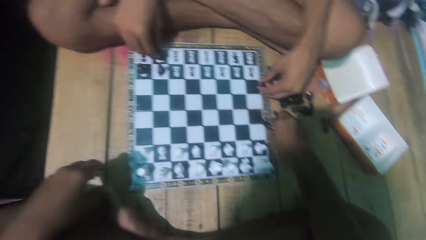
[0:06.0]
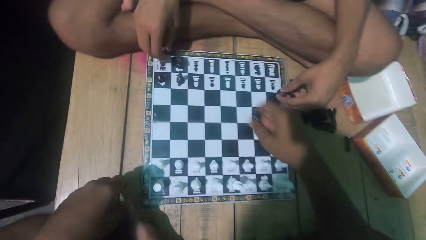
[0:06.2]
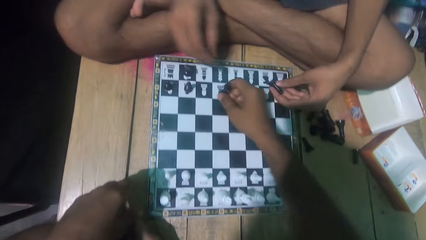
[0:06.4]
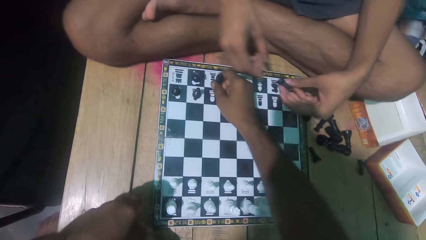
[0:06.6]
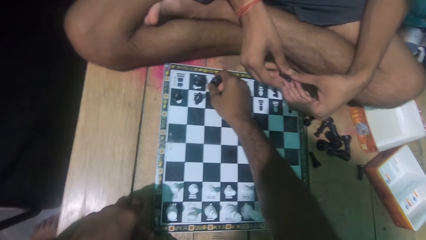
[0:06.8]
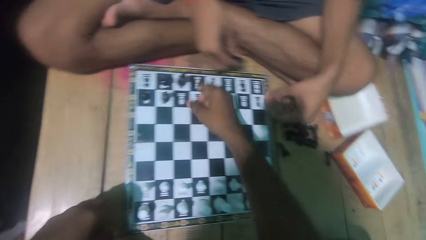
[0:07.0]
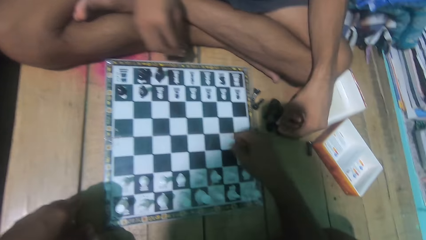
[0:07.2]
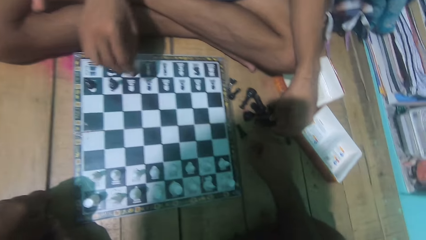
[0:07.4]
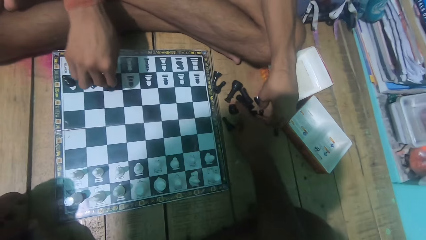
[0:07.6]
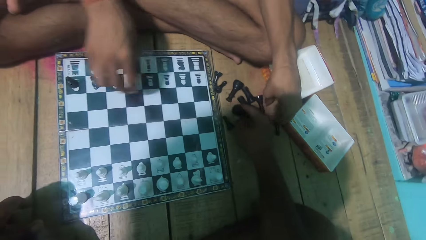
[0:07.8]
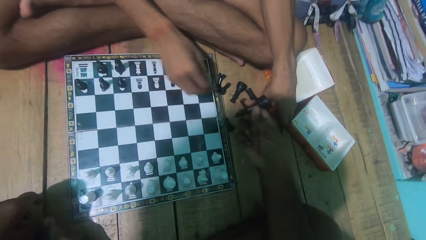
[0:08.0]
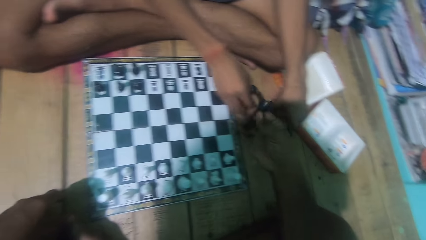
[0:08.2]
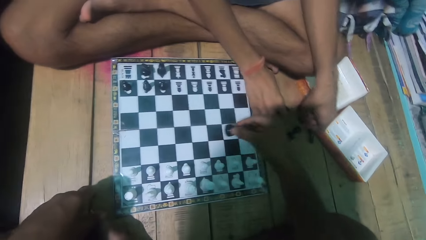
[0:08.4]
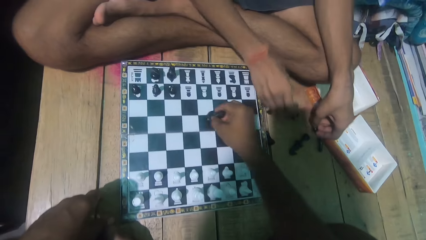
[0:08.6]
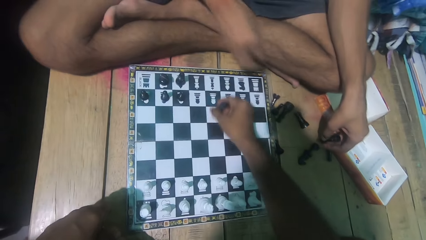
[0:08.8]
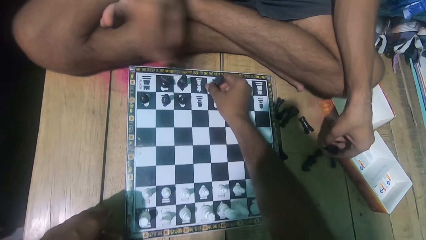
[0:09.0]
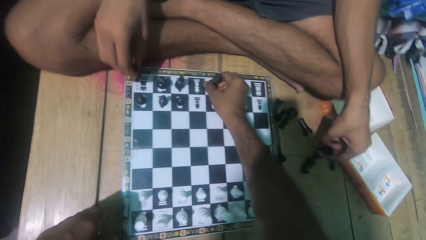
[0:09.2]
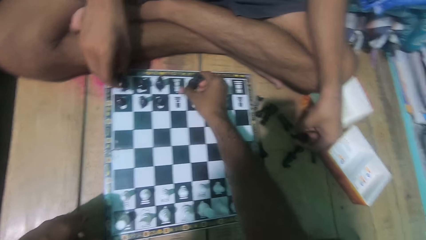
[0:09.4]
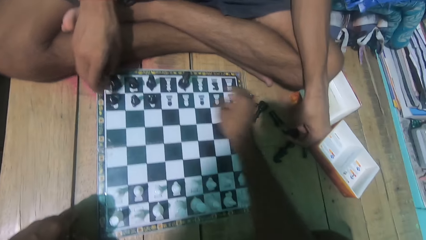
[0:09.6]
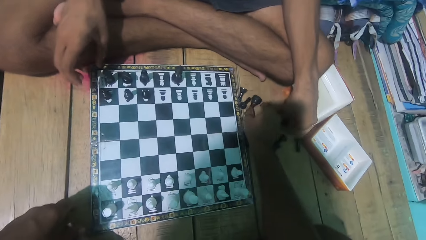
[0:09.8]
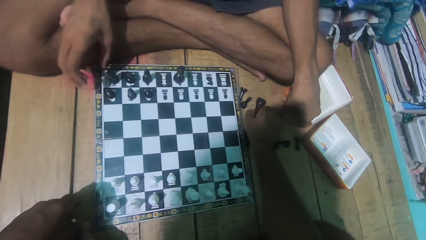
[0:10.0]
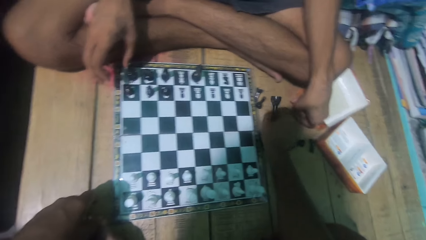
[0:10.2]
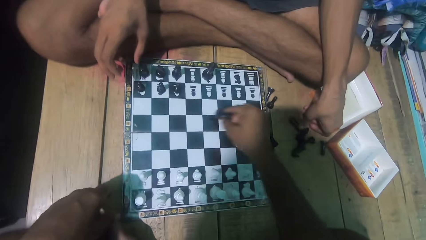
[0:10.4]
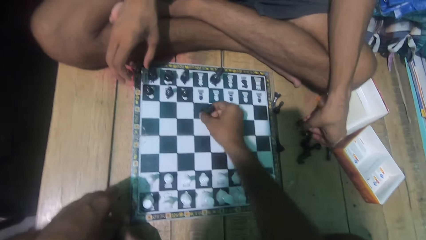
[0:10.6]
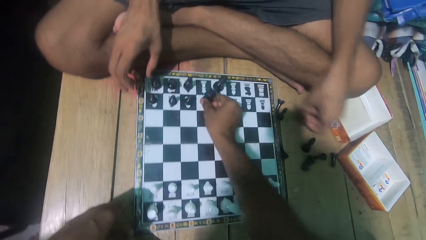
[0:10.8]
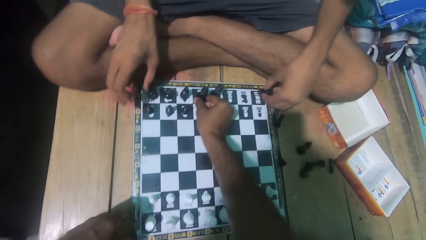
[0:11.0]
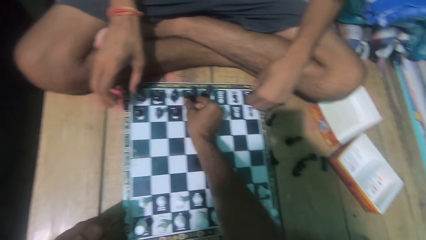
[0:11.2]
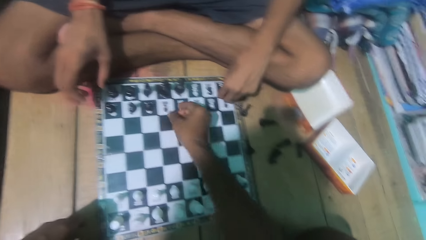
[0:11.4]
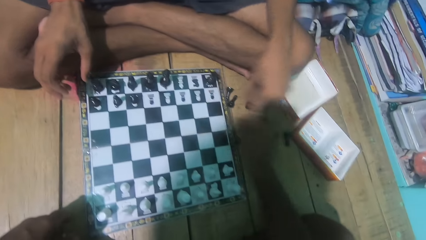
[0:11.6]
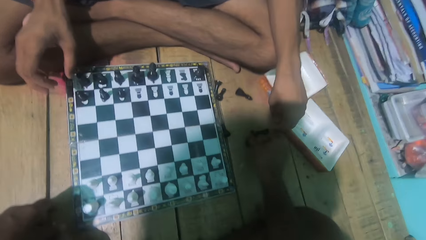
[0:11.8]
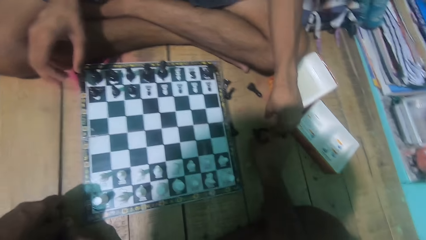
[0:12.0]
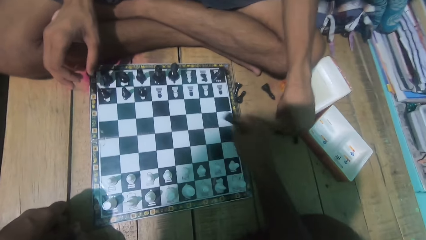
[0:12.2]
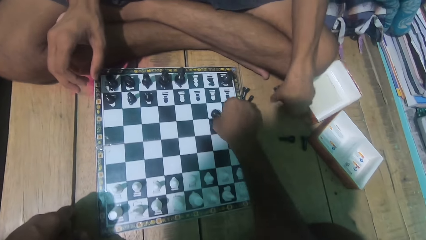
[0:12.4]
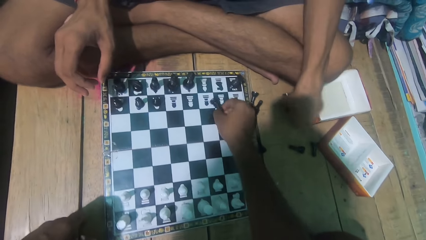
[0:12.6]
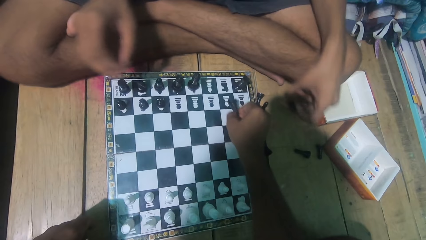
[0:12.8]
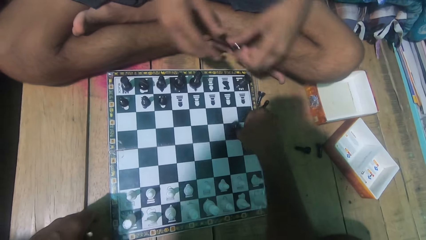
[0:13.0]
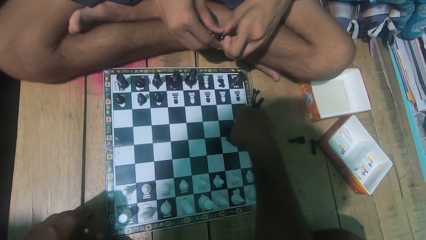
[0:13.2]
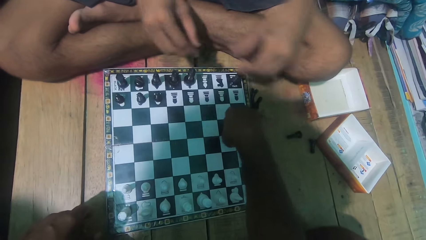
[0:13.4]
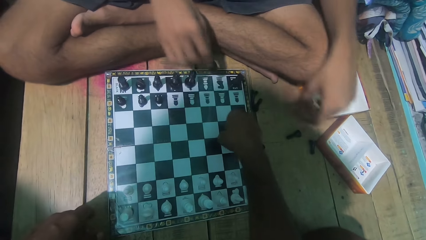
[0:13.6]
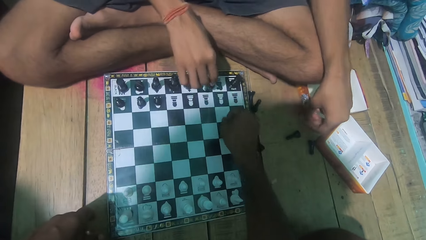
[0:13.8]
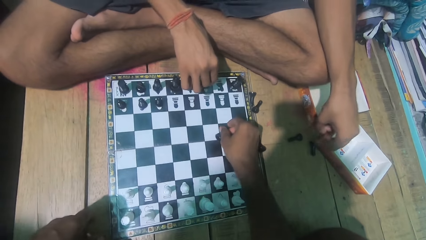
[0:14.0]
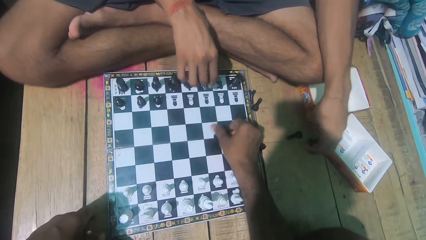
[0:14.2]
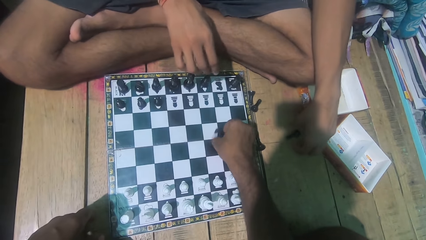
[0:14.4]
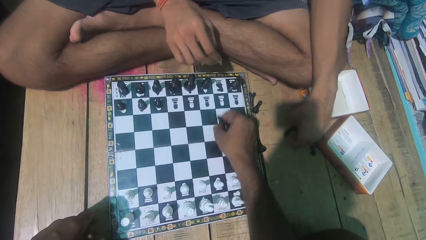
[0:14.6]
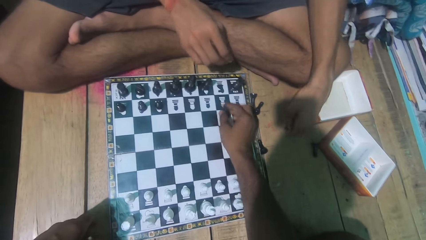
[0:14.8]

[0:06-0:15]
The camera wearer arranges the chess piece on the draft. They put pawns on the chess board. A man puts pawns on the chess board.

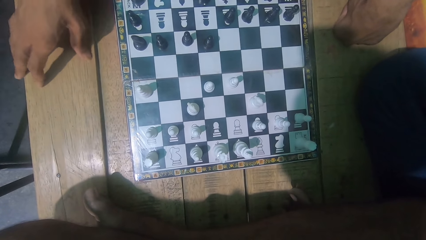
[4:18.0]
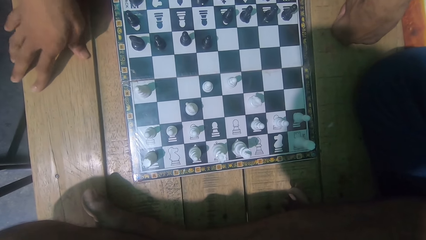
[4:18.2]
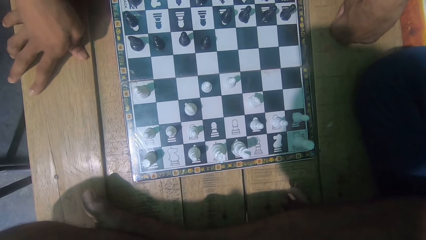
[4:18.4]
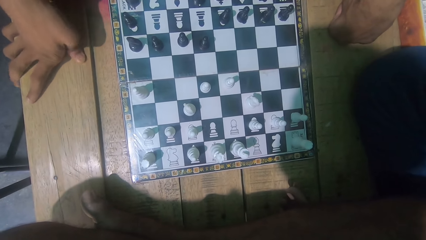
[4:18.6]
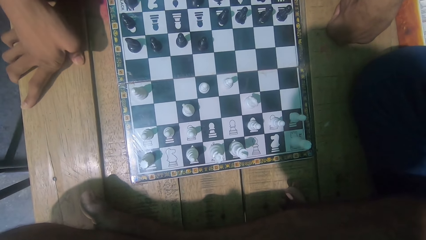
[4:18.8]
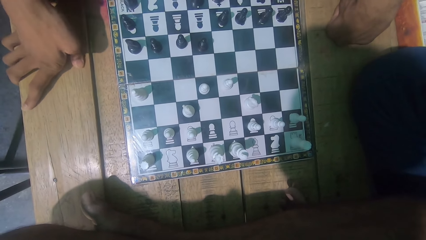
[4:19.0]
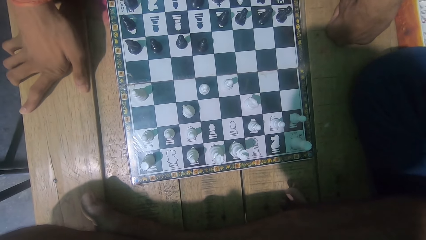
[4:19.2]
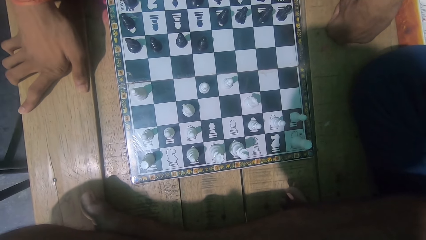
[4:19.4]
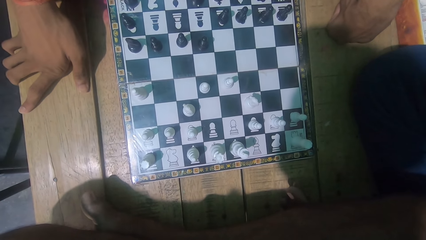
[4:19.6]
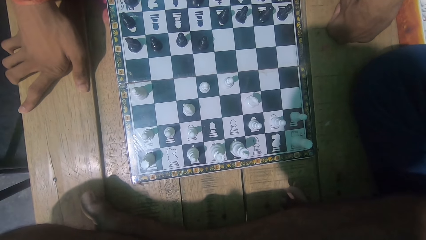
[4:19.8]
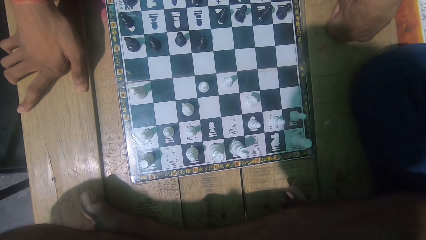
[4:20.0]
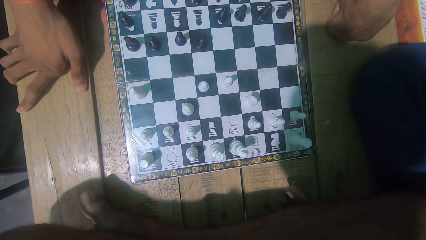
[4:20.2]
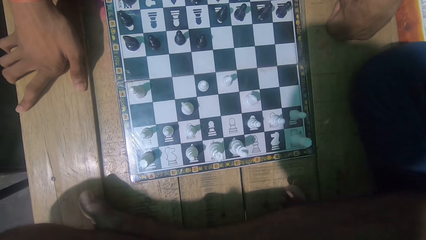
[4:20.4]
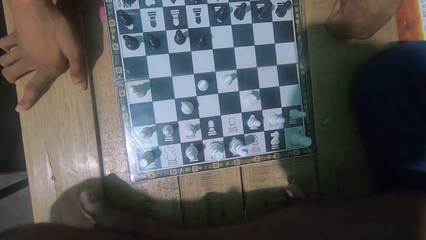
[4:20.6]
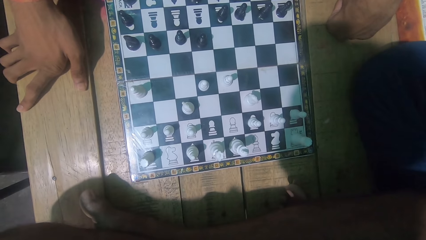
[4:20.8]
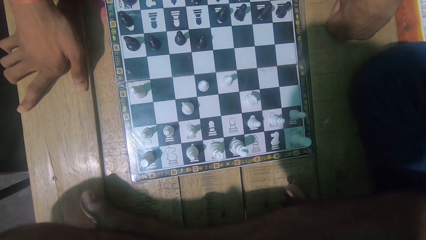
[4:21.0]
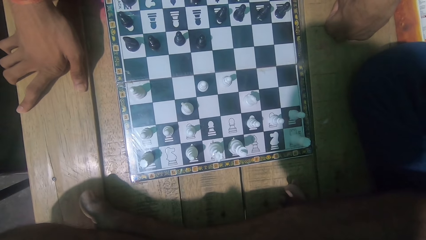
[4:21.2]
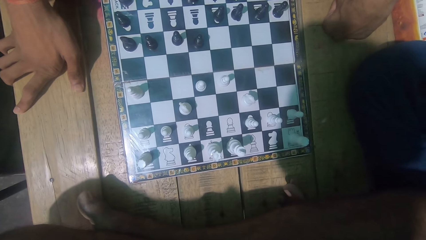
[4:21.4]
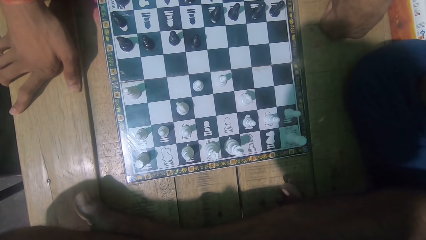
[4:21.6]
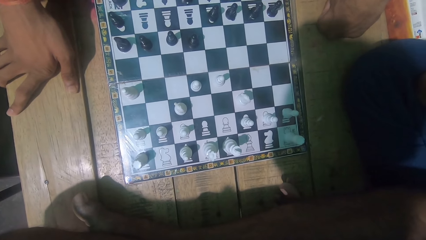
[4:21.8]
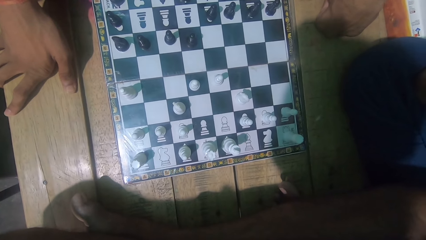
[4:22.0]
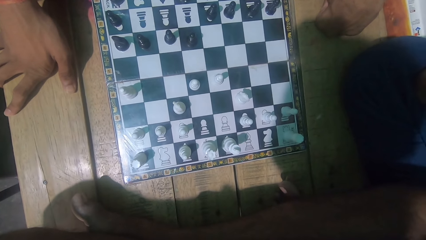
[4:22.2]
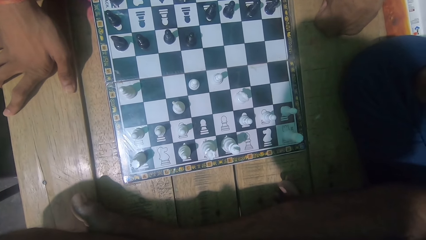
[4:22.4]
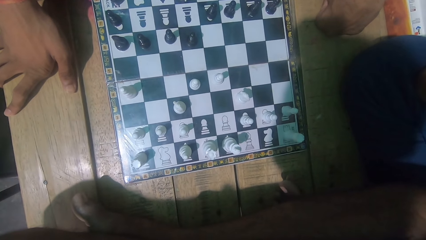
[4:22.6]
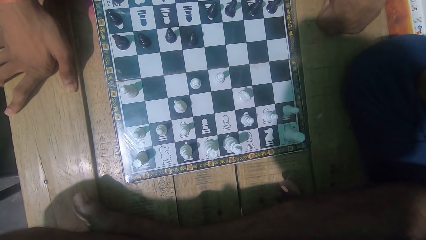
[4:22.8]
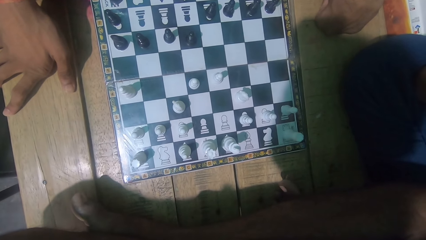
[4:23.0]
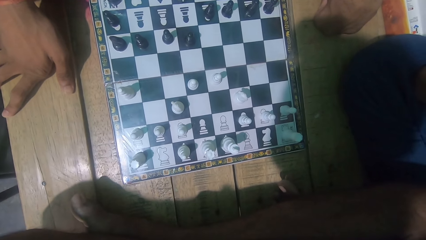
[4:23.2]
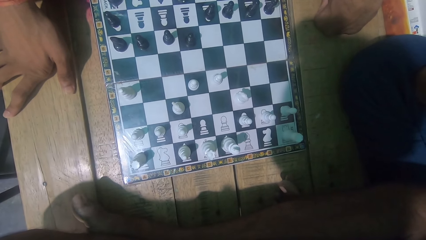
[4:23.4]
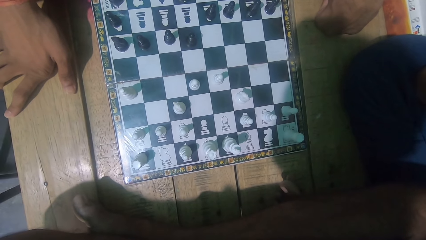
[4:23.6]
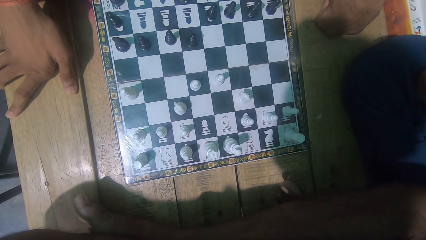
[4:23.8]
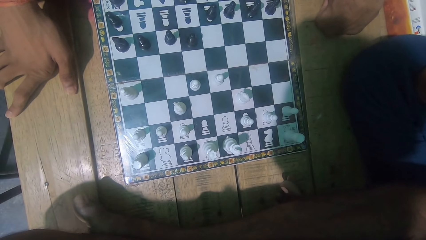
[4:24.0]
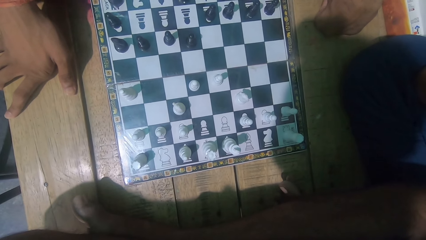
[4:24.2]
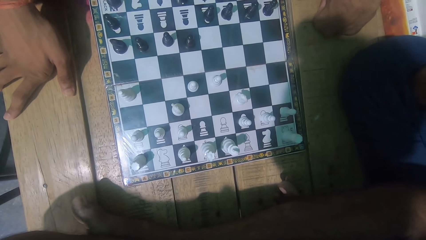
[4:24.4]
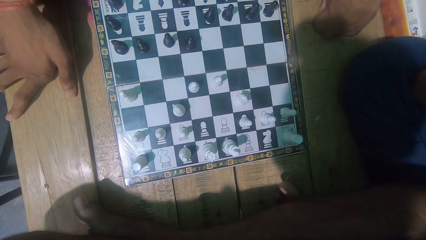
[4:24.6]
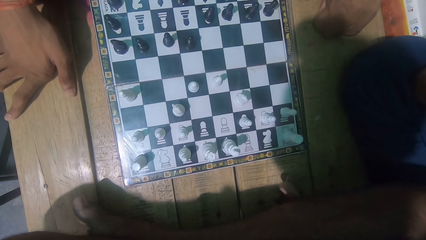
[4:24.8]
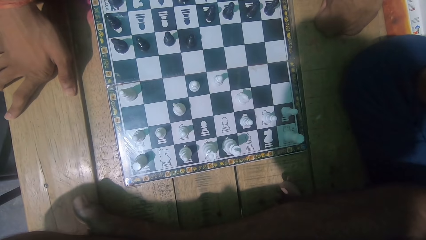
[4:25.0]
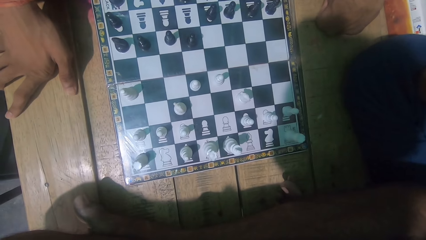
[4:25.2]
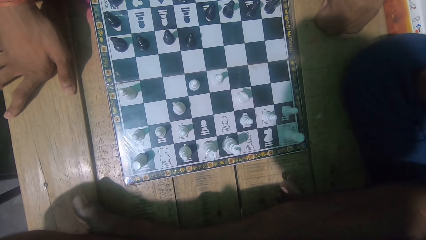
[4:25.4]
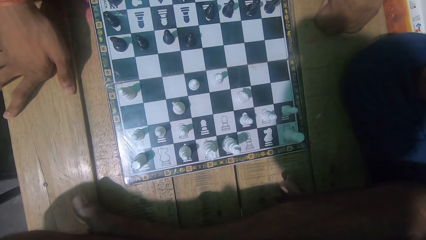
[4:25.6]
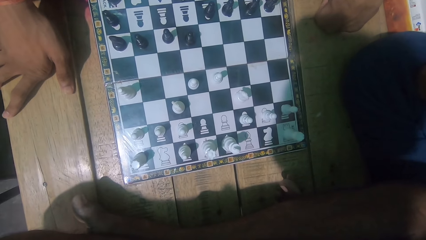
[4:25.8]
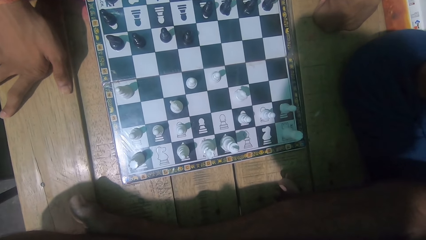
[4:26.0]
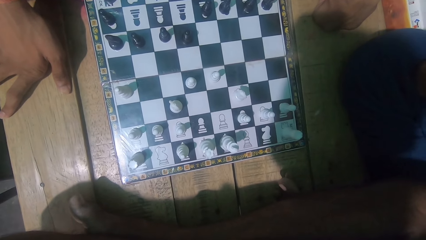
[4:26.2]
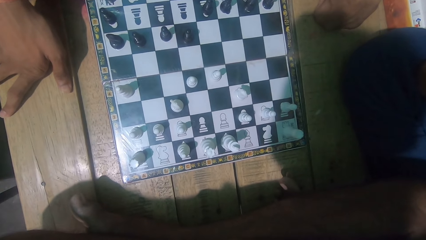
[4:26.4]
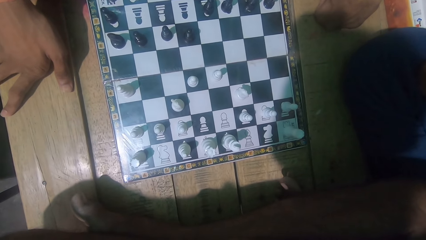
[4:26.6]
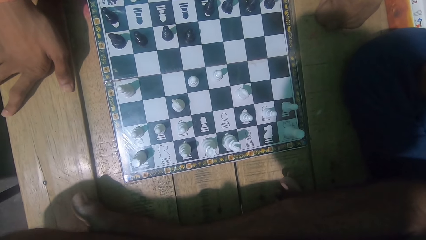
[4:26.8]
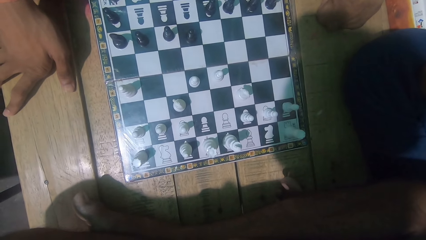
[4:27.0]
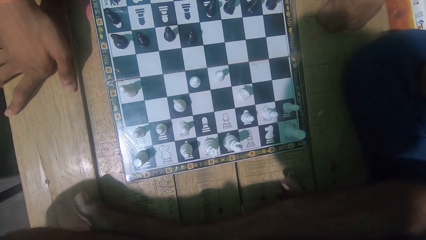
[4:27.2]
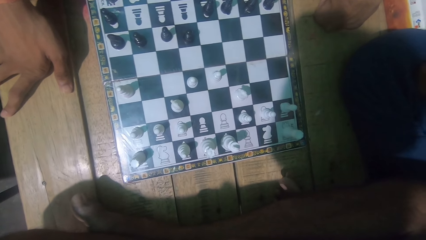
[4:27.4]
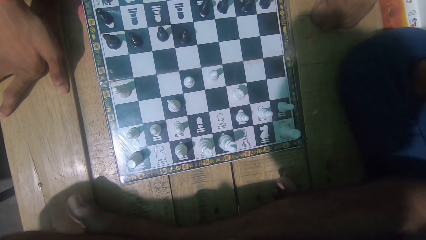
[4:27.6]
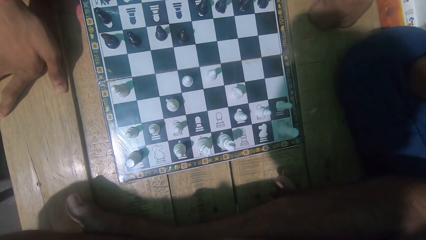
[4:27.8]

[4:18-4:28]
A man moves his hand.
